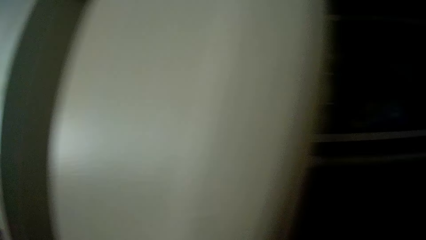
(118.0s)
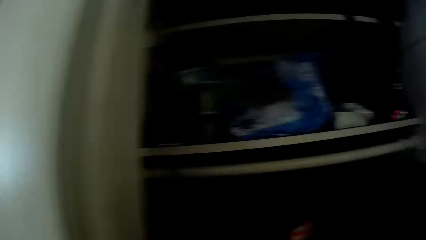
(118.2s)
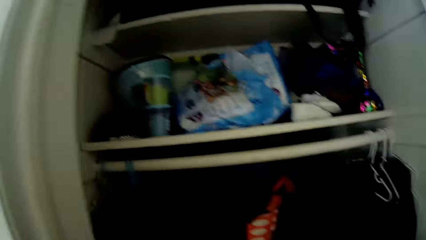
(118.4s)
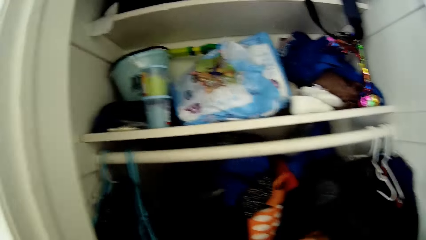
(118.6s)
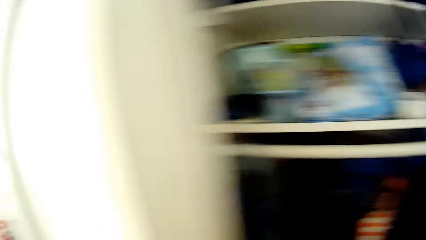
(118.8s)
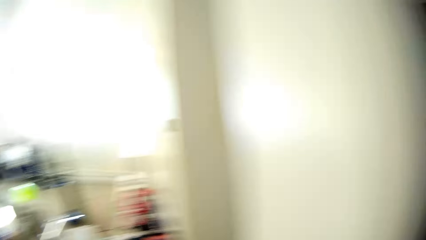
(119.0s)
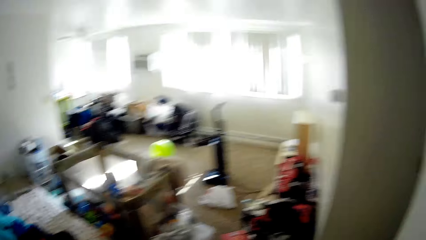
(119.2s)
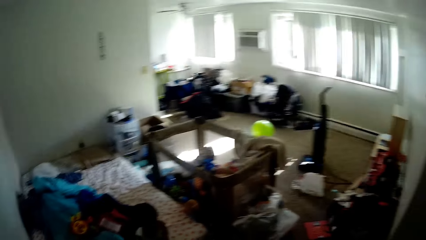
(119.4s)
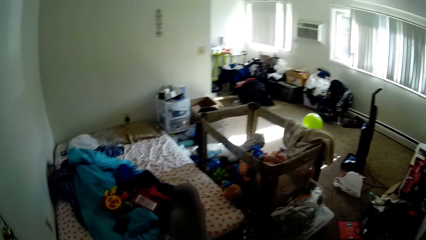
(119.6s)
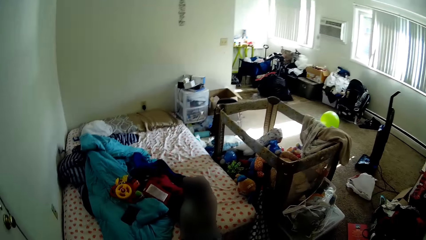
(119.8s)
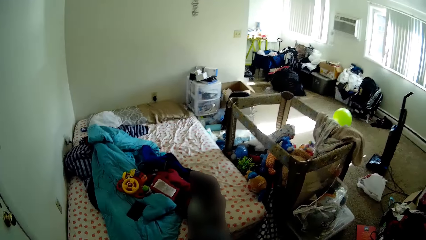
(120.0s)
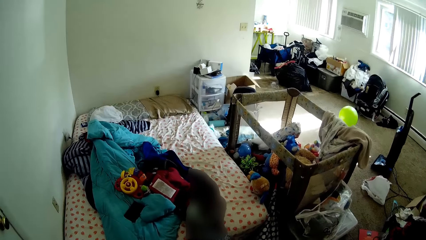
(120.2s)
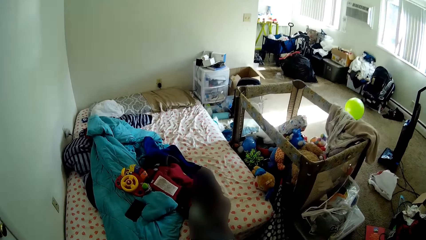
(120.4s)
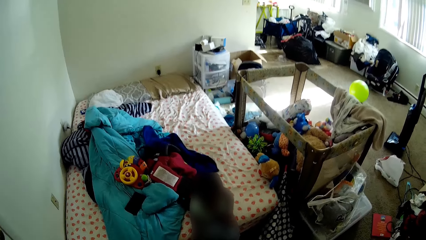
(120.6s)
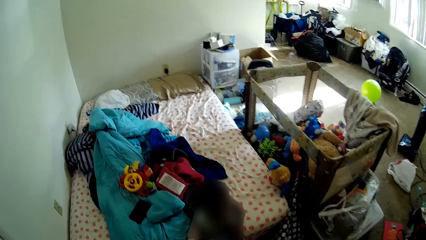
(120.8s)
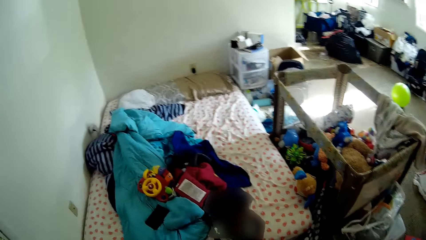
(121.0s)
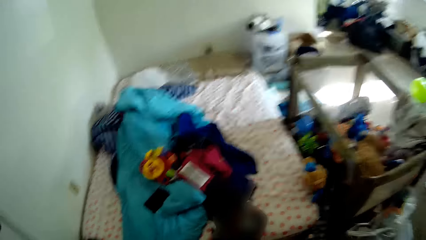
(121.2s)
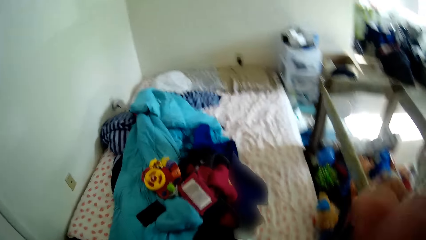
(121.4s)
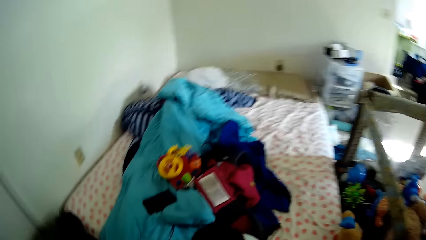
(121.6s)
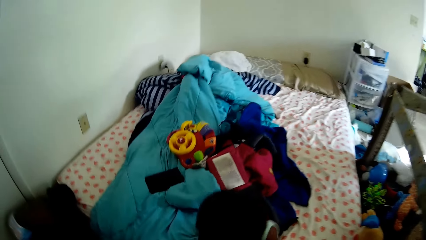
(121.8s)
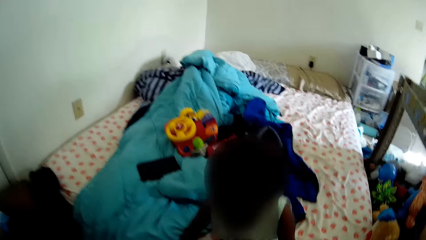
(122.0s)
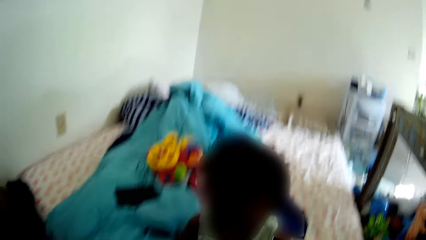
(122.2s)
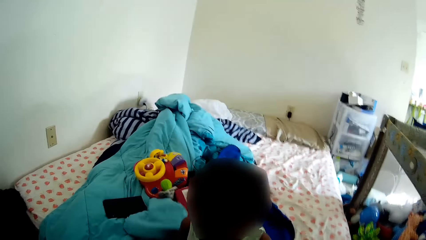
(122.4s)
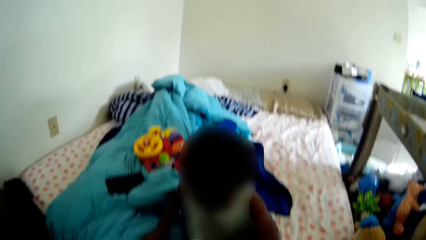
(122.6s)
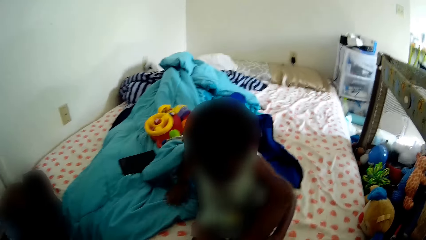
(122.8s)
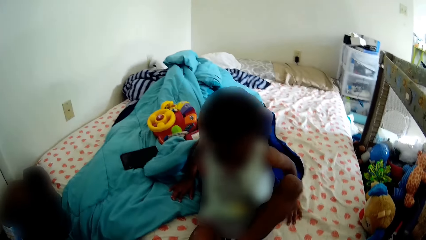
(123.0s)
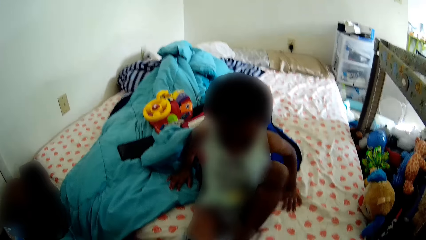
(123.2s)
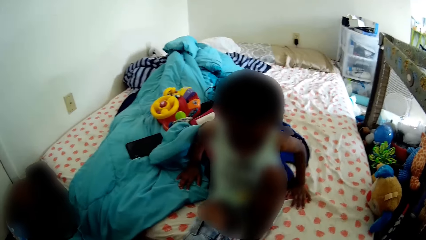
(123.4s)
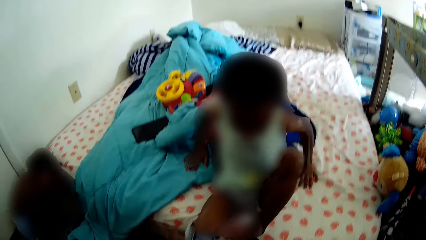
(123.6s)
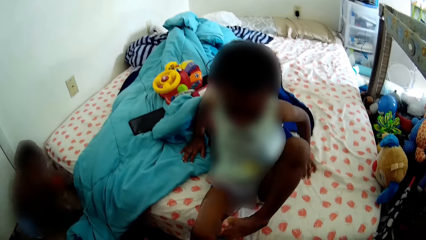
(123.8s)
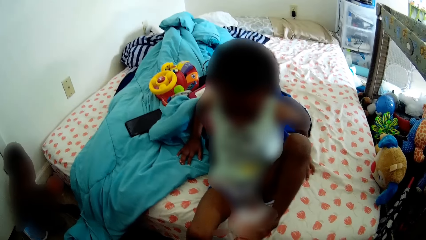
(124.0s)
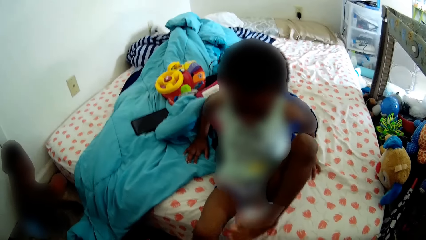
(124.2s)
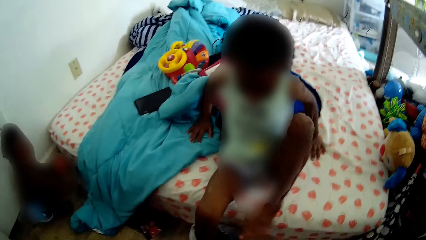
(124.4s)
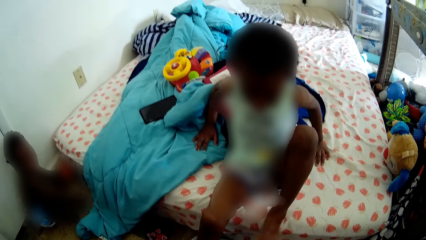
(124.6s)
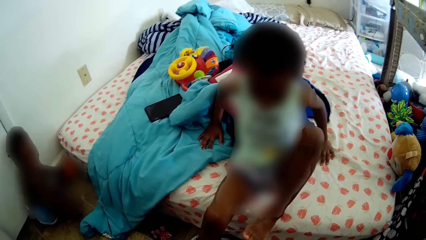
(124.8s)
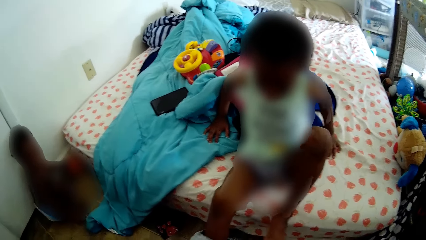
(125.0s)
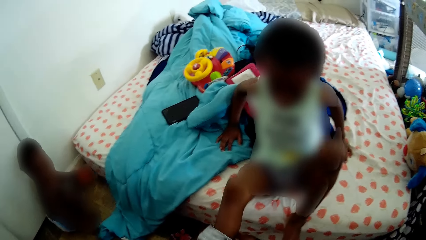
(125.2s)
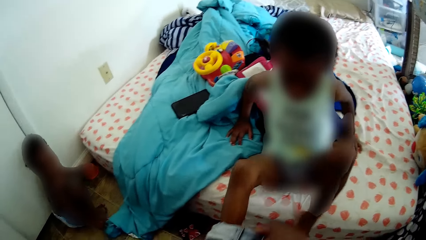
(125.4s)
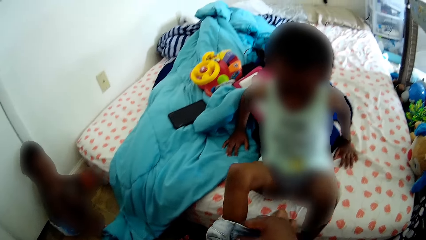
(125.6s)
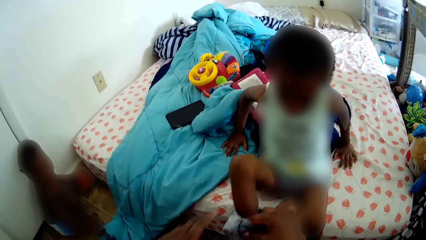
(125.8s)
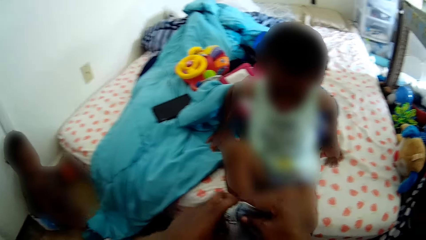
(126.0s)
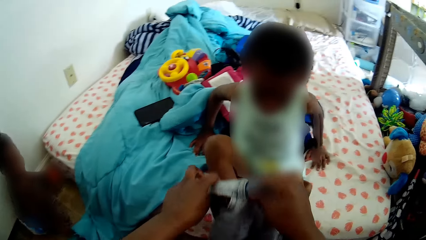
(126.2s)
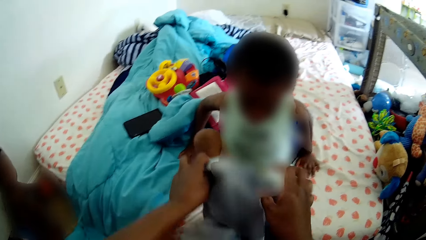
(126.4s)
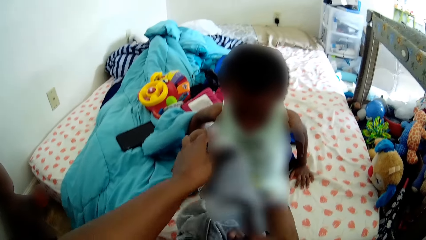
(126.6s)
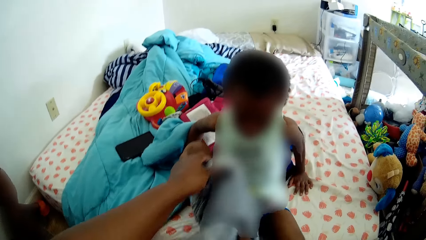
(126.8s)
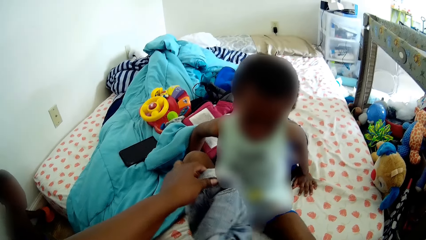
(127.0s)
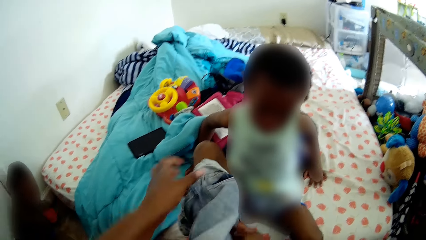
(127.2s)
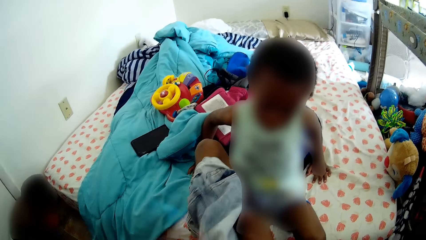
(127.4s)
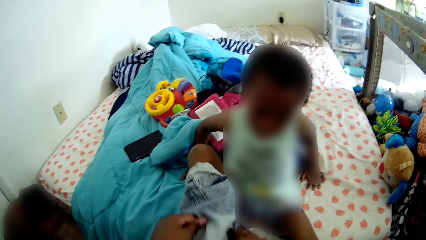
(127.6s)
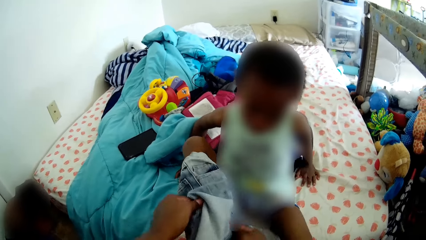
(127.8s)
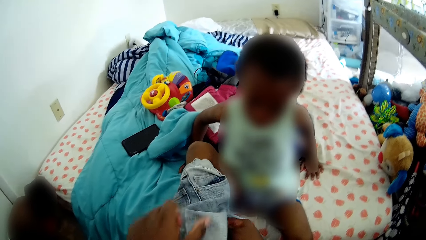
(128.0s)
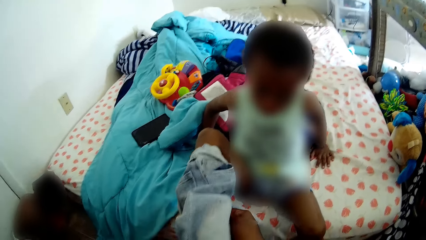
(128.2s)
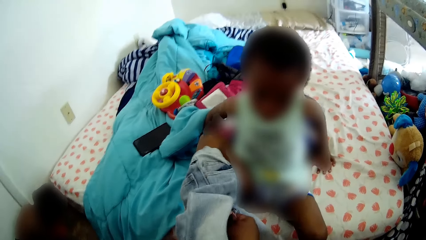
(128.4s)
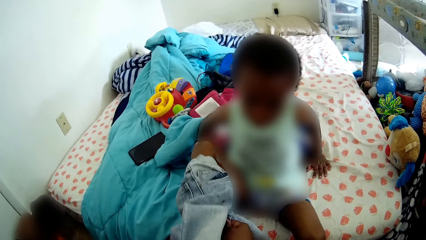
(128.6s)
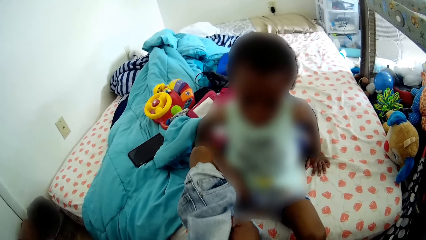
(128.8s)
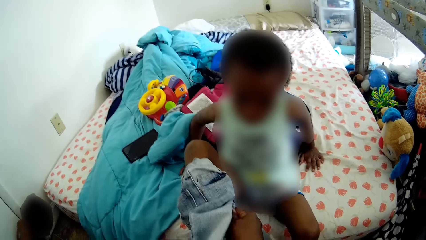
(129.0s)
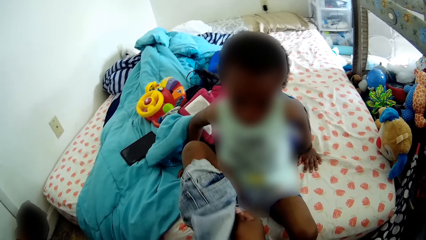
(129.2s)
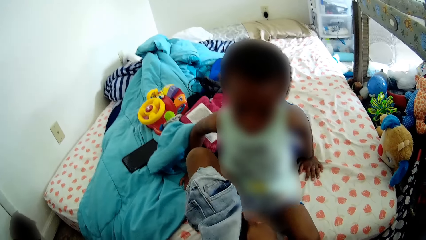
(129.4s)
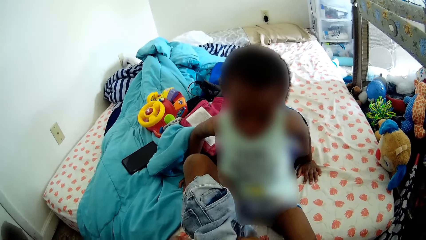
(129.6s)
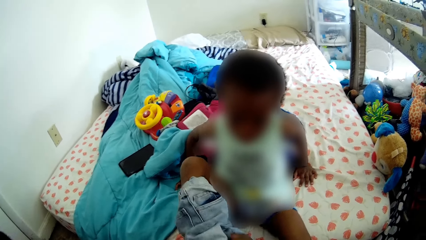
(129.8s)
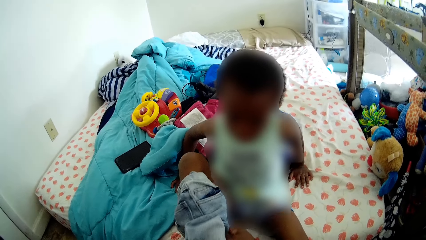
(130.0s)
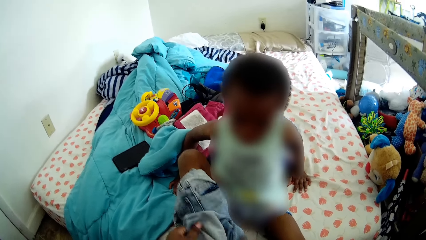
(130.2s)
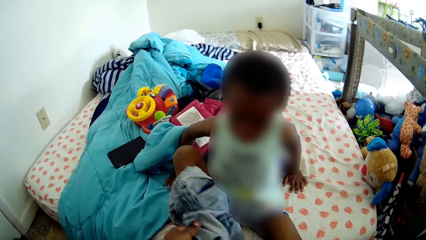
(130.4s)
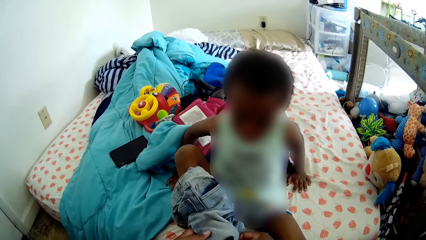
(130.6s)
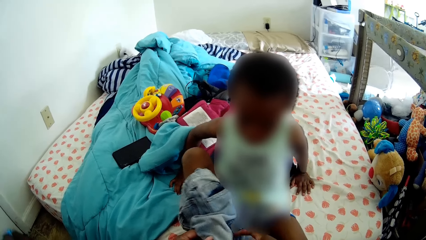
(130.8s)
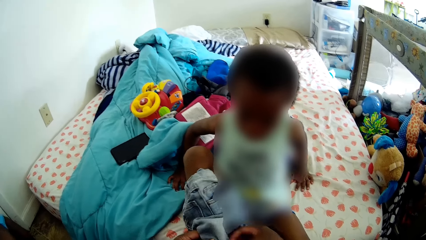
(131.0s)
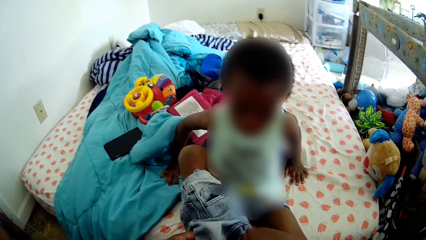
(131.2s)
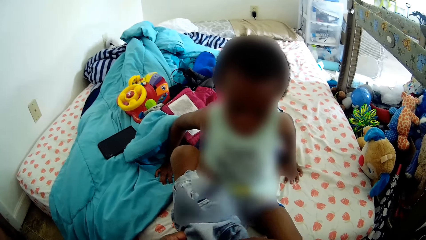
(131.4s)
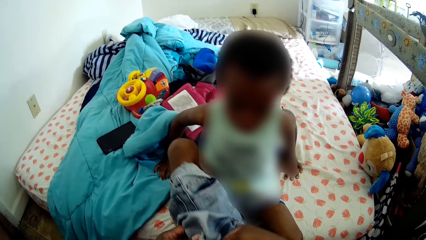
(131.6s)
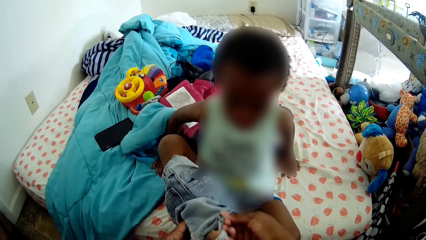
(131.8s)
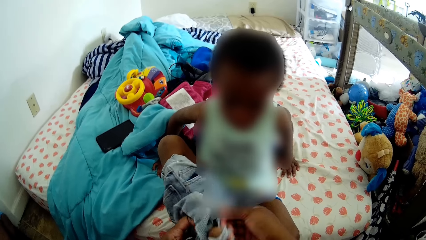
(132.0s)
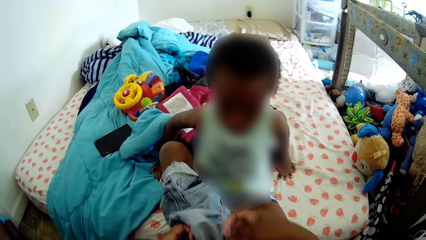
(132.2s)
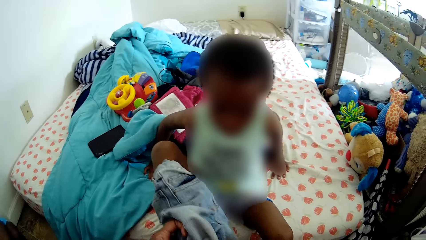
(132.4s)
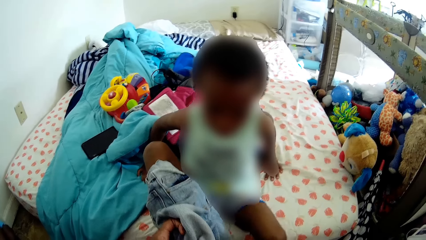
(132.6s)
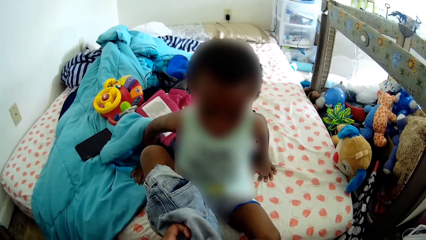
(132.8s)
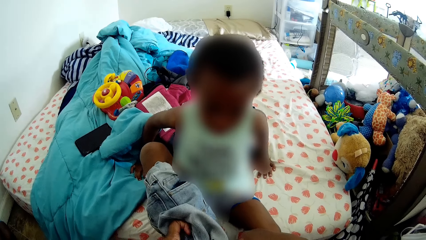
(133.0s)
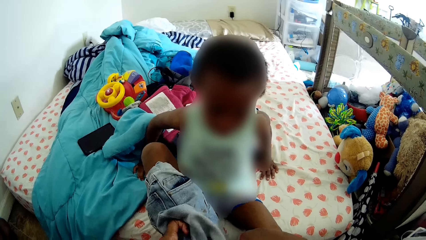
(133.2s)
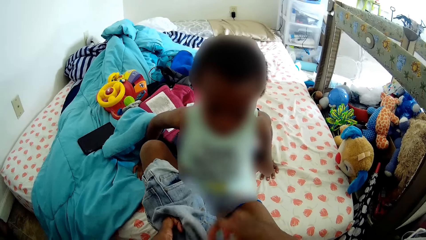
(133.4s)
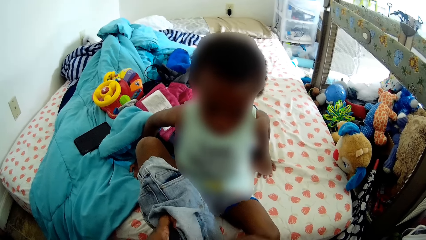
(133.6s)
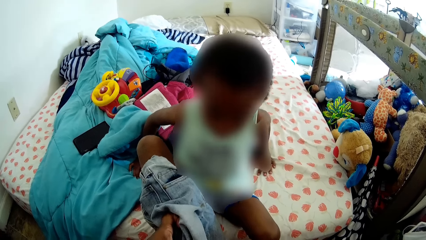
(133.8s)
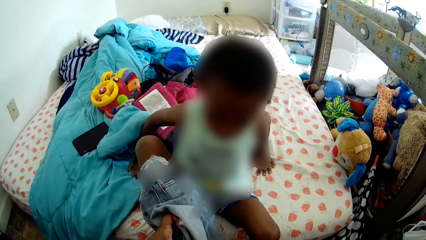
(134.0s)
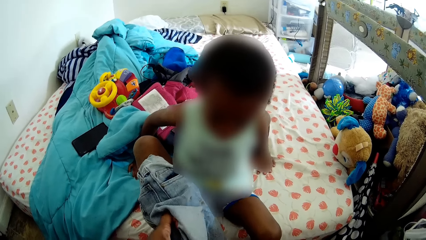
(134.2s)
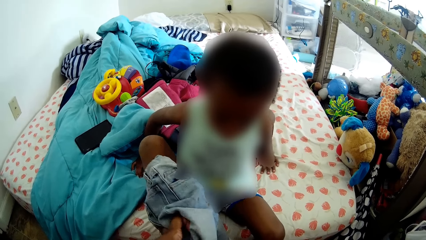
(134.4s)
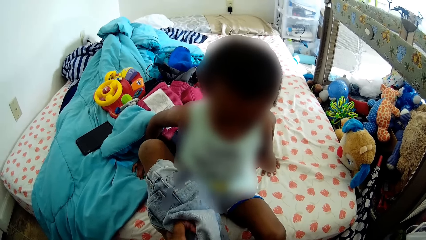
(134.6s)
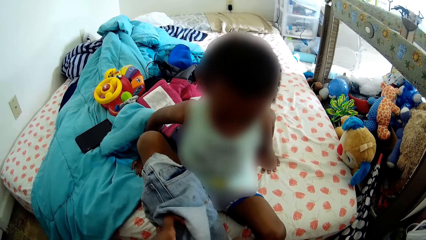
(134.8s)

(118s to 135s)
A boy moves on the bed. The camera wearer wears the boy a pair of trousers with both hands.
